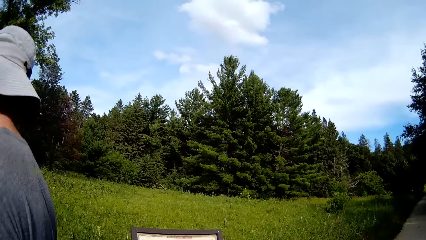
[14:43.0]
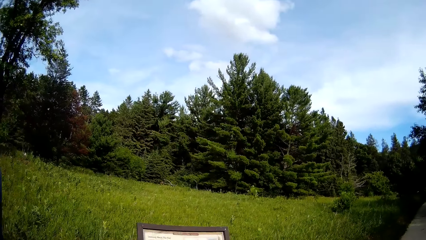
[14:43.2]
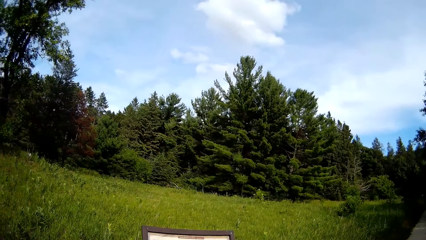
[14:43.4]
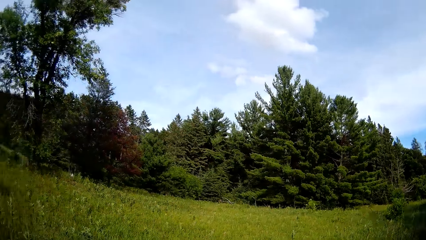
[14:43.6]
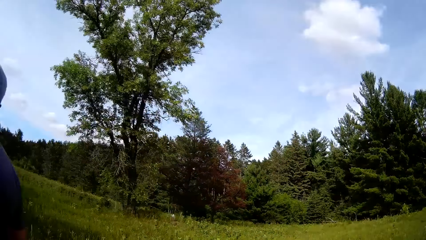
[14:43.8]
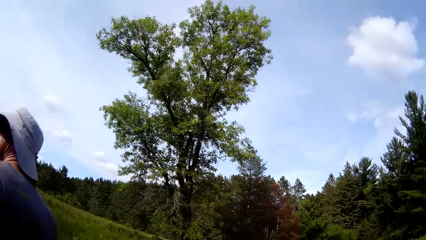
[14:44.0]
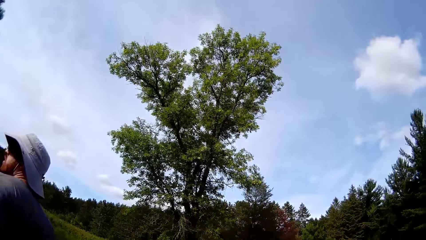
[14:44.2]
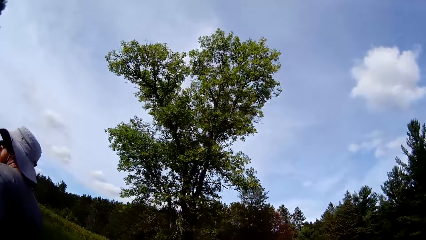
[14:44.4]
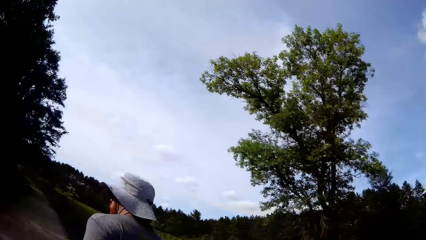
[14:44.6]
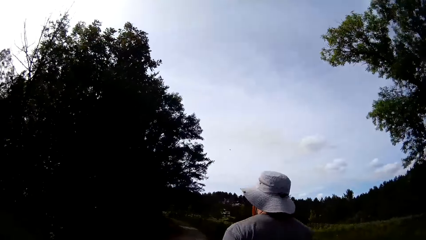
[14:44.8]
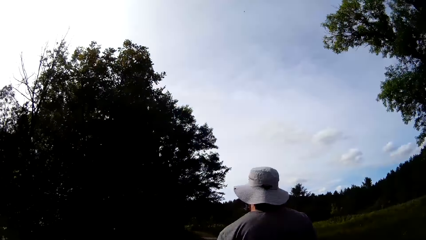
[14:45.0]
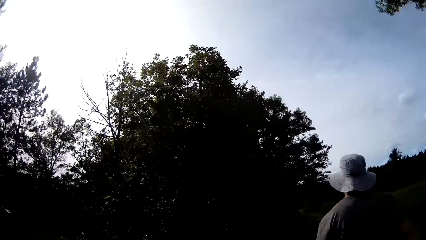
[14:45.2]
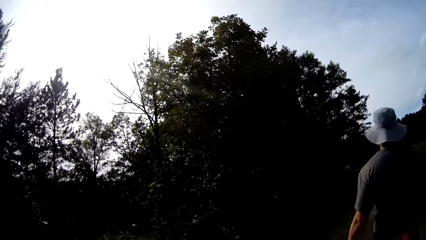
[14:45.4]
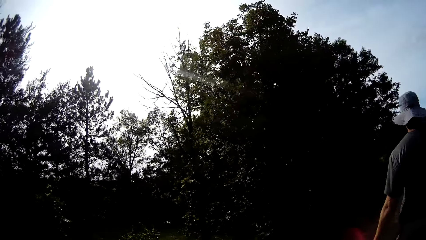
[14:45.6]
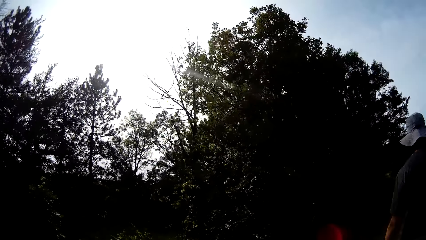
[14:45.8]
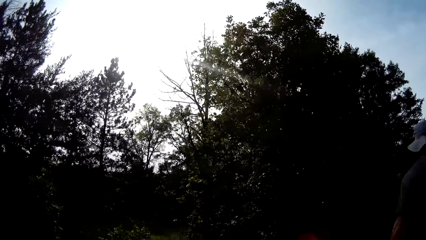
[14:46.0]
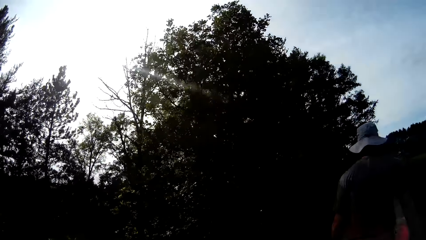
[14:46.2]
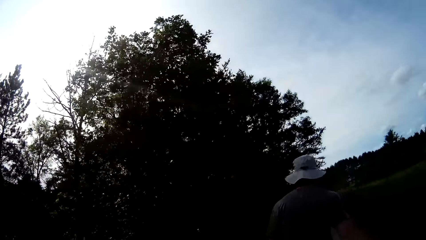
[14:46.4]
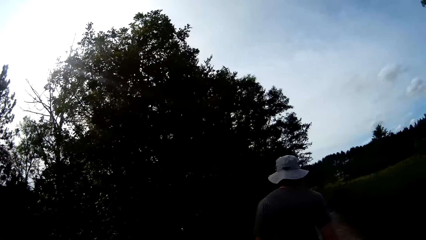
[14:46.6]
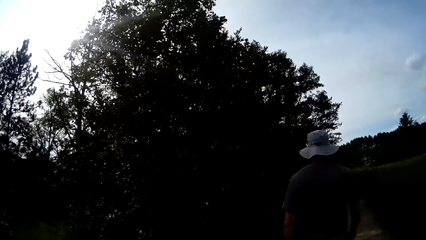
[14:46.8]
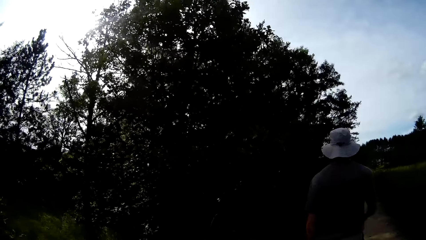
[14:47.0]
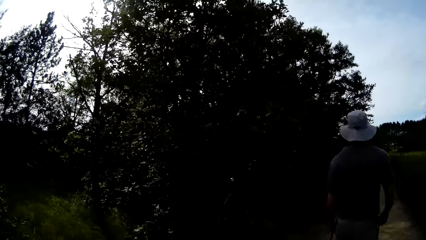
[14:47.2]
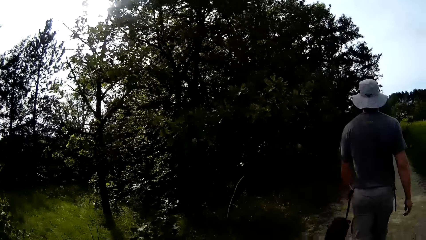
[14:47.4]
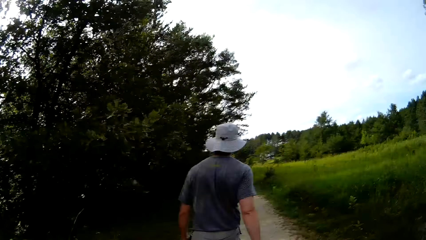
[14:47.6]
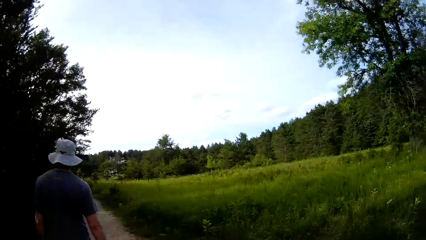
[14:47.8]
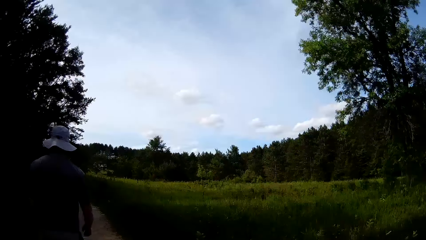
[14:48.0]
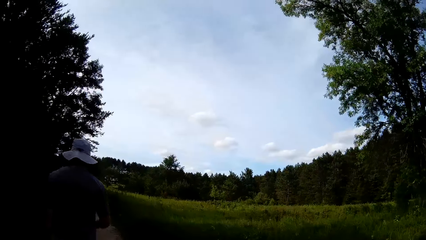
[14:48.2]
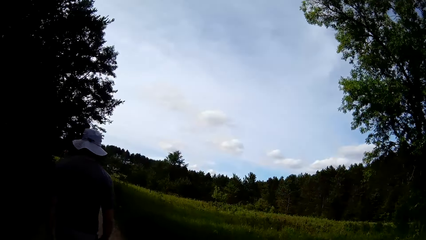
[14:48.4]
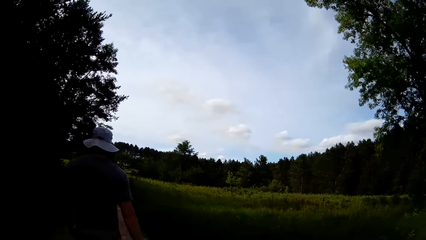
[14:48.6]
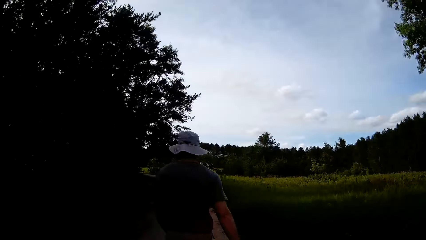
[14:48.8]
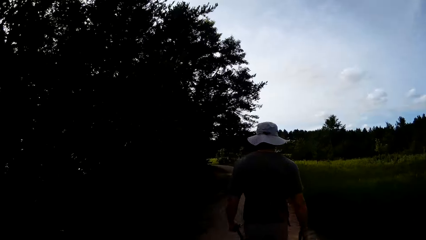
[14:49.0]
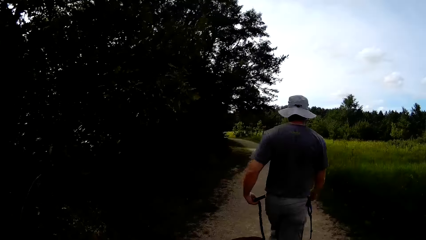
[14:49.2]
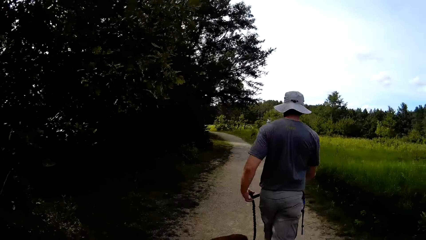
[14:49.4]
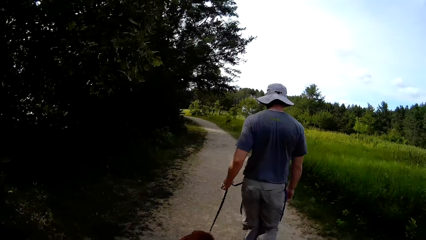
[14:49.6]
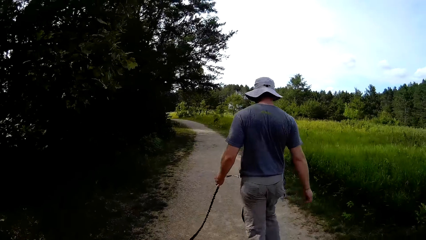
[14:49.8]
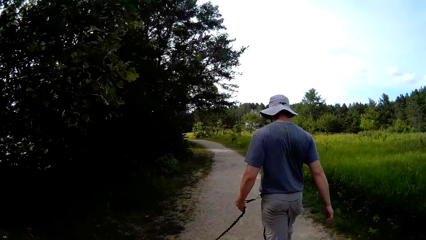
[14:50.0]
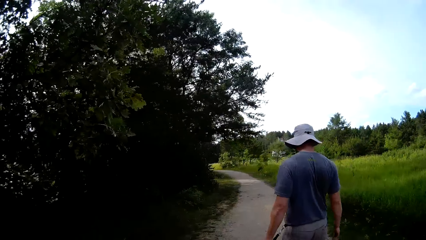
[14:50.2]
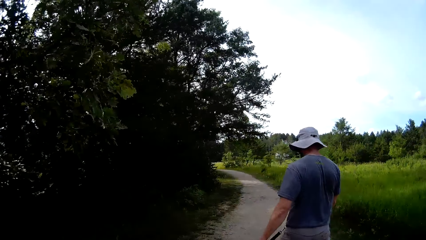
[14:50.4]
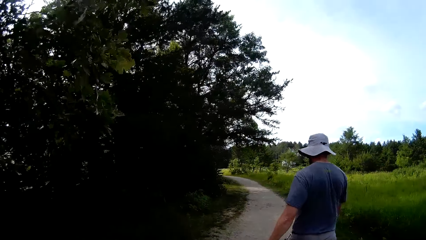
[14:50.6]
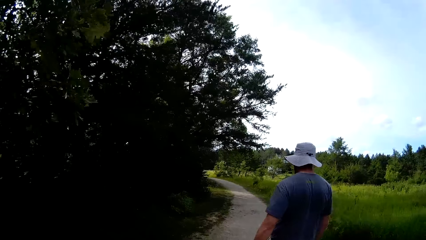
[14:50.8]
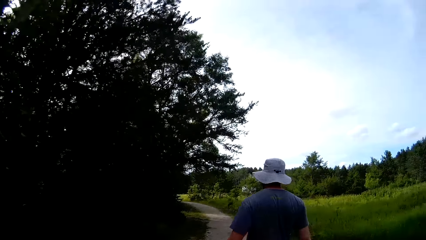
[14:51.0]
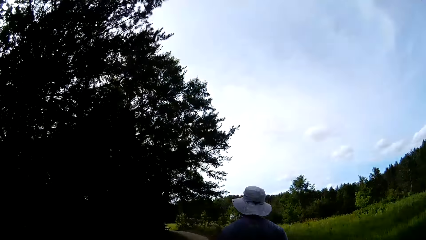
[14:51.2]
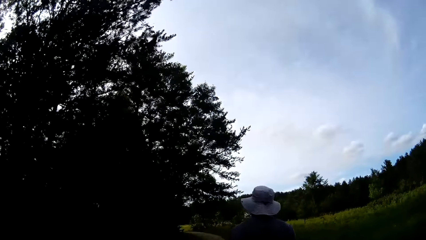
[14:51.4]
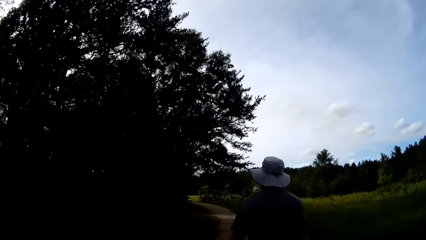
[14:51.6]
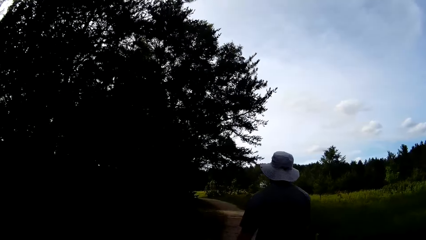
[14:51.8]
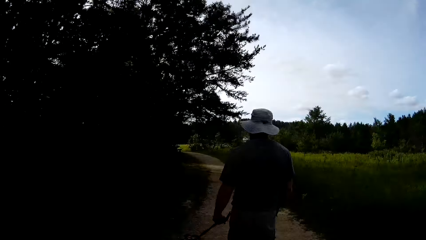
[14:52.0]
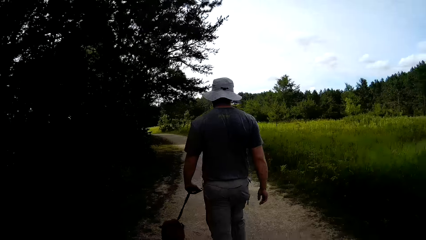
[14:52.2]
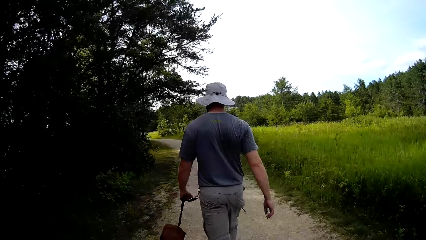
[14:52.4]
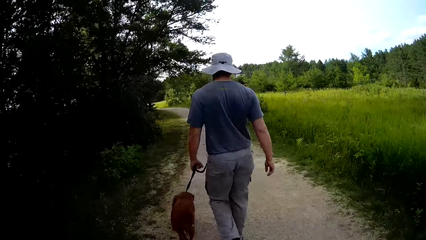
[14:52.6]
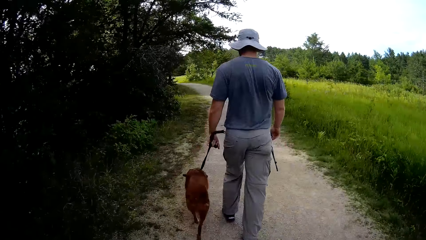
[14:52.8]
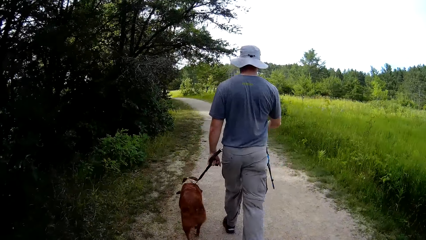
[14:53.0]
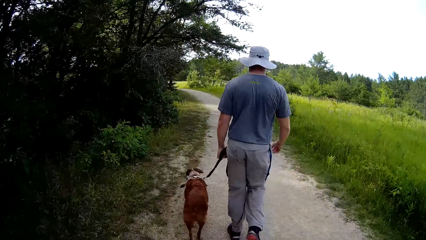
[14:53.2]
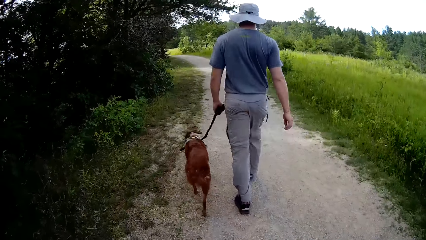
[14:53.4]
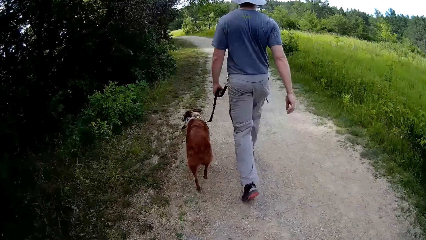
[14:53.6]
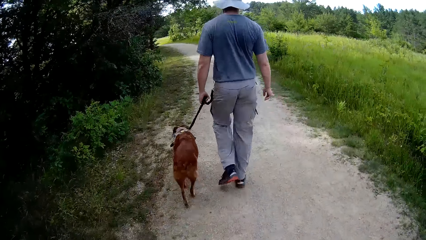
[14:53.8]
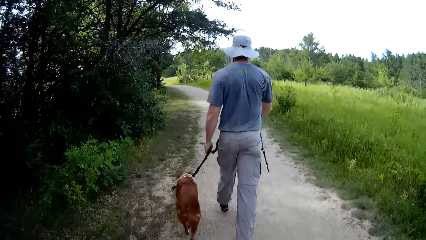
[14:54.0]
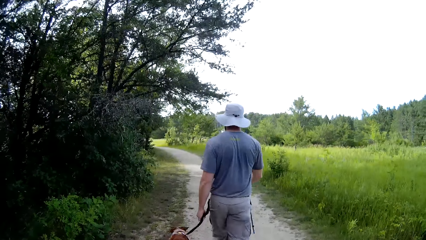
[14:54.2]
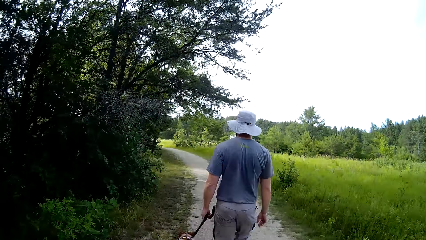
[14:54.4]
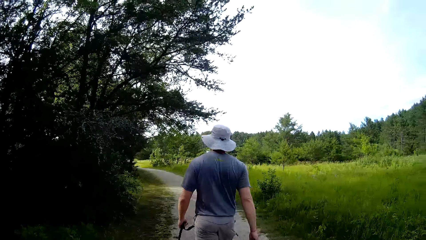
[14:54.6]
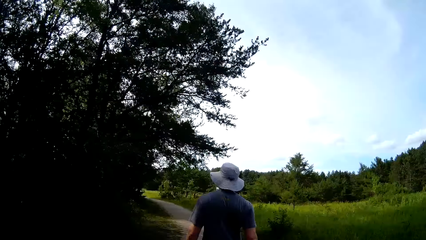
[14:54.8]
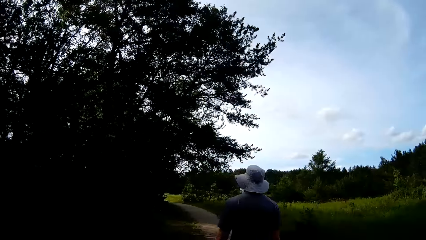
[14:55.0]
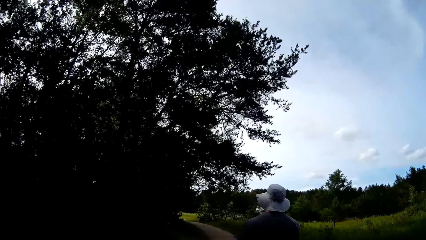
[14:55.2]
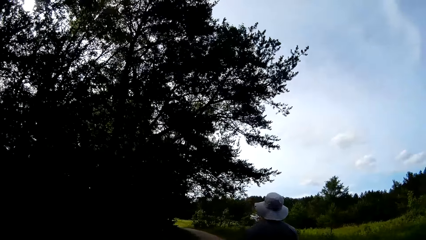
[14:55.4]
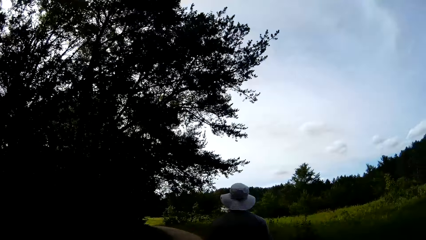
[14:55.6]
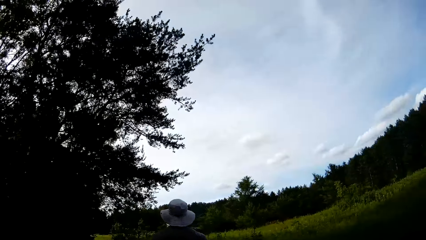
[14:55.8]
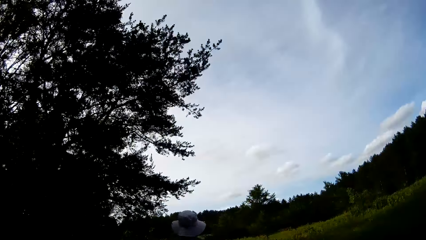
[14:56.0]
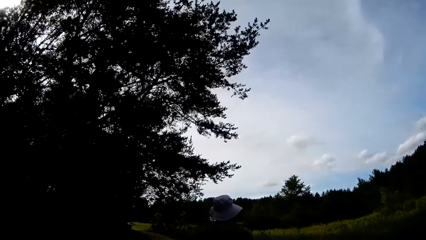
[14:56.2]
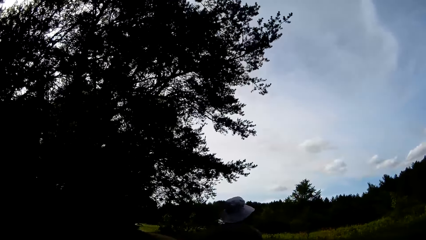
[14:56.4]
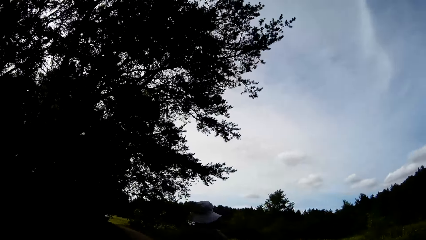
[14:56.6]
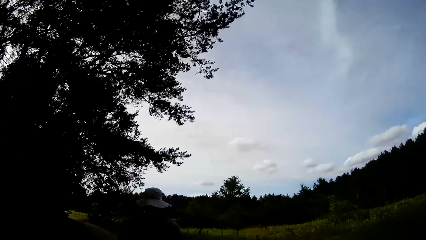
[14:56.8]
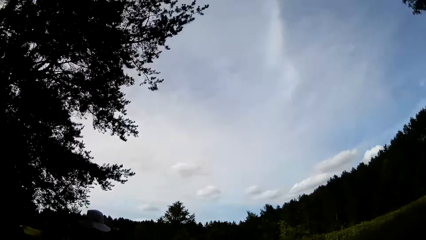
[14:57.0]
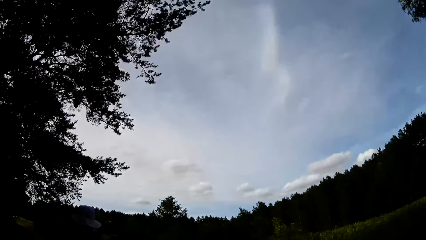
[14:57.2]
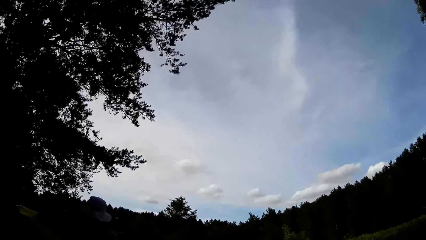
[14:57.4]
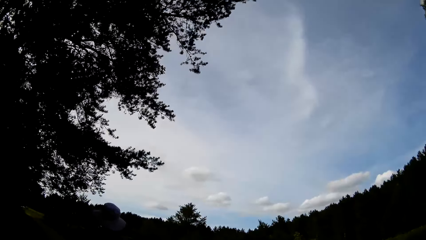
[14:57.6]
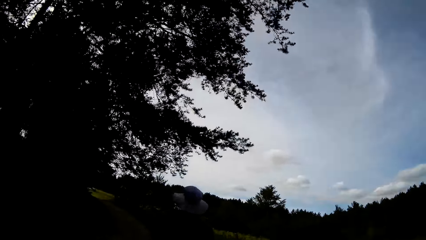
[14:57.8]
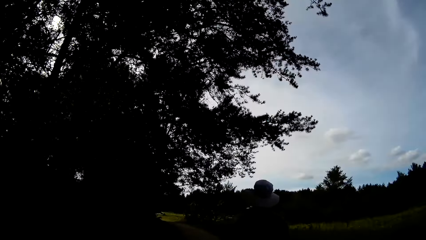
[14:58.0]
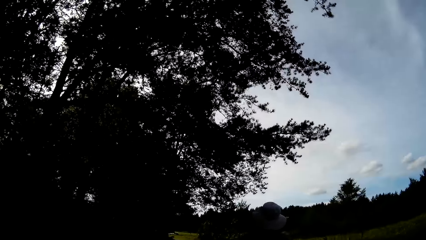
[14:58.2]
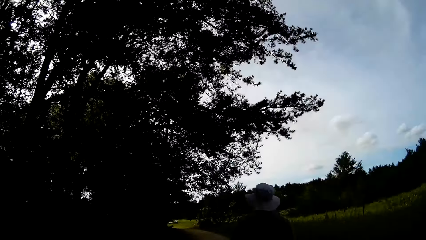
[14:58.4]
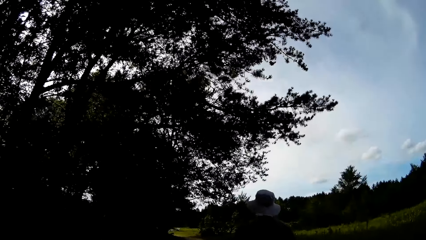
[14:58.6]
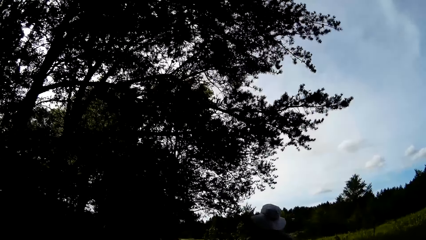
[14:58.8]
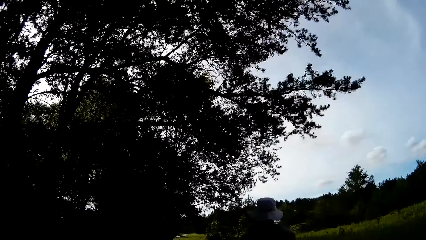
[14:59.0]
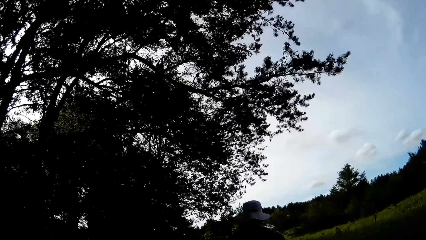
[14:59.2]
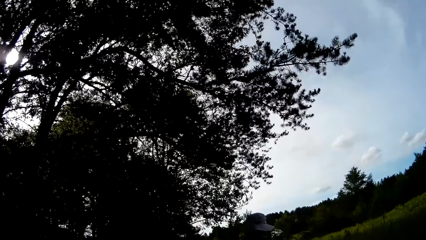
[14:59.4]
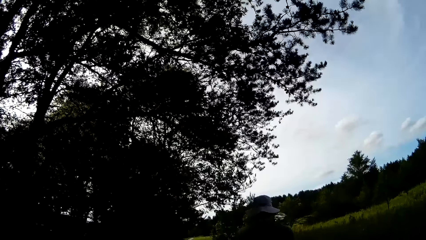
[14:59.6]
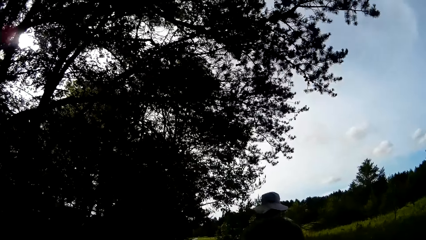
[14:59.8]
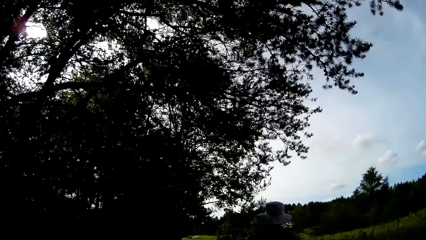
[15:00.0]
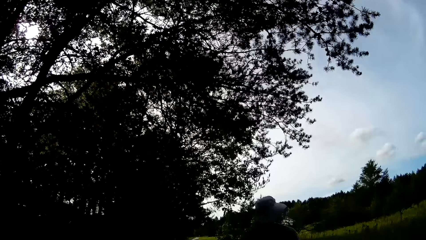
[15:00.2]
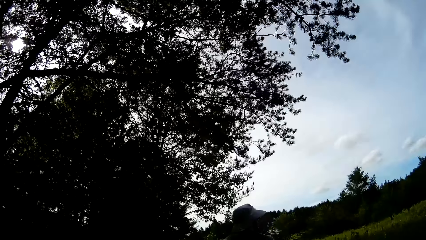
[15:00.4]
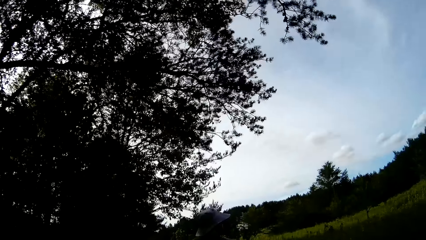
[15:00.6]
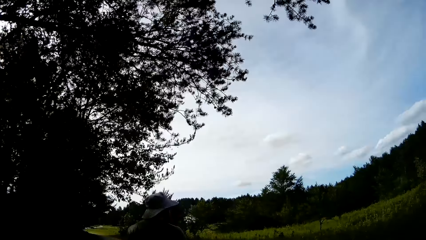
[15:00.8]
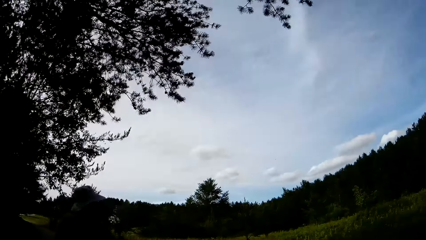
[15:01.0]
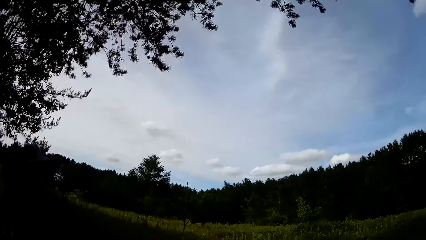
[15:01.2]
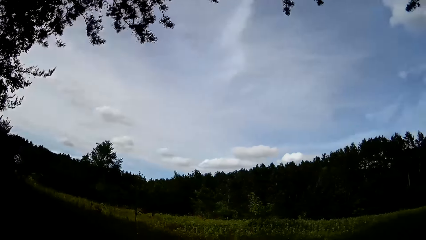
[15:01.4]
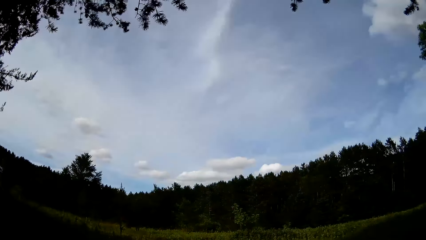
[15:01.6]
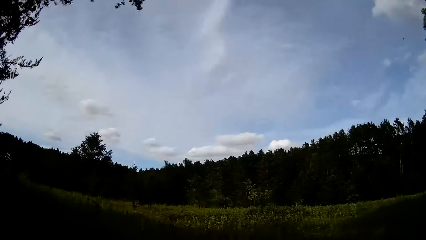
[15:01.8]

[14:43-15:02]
The camera wearer walks on the road with a man with a dog. The man walks down the walkway with the dog.
